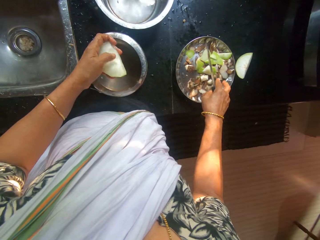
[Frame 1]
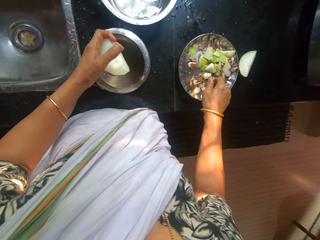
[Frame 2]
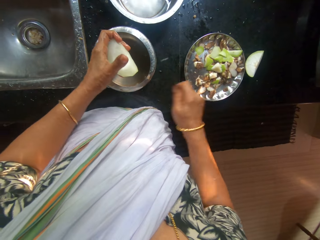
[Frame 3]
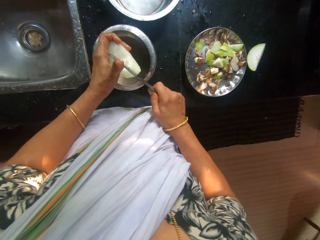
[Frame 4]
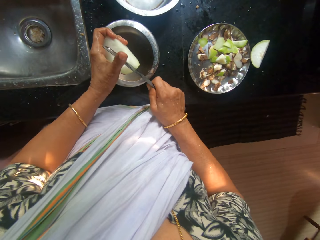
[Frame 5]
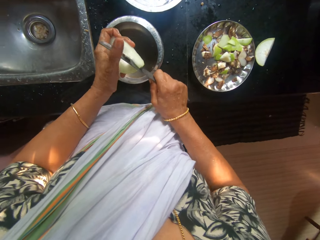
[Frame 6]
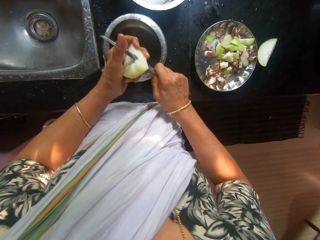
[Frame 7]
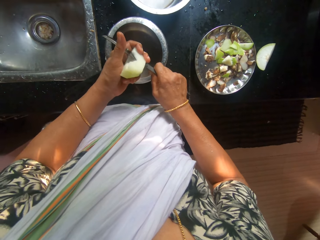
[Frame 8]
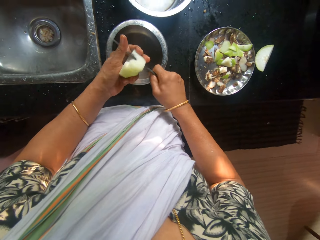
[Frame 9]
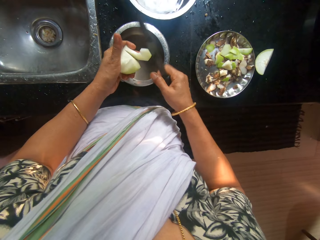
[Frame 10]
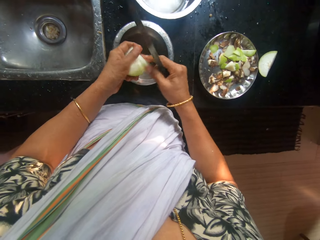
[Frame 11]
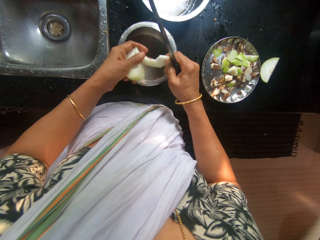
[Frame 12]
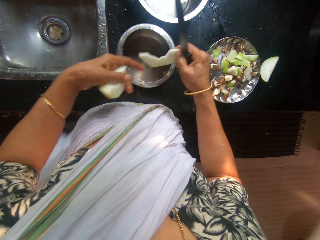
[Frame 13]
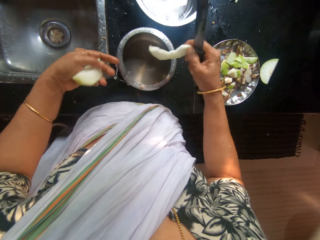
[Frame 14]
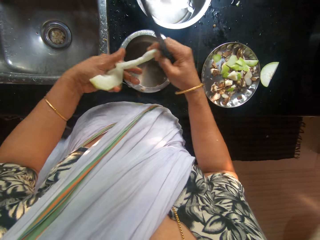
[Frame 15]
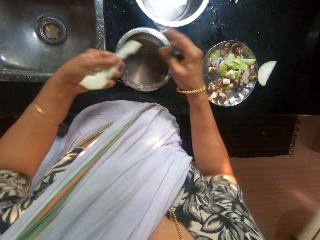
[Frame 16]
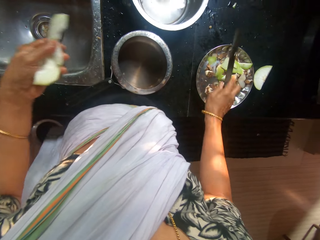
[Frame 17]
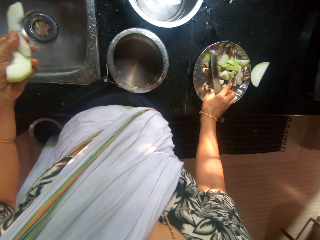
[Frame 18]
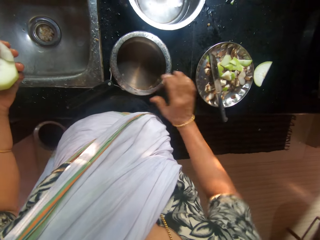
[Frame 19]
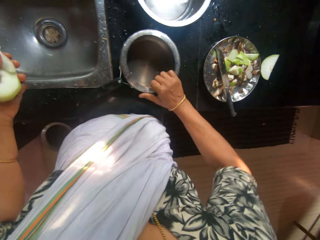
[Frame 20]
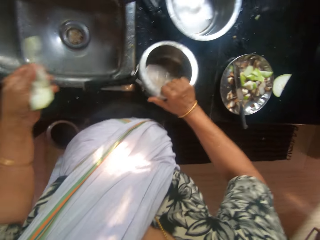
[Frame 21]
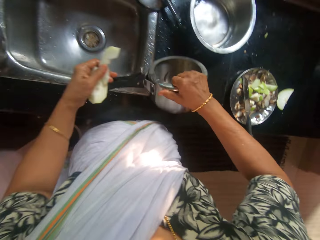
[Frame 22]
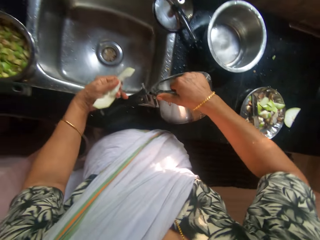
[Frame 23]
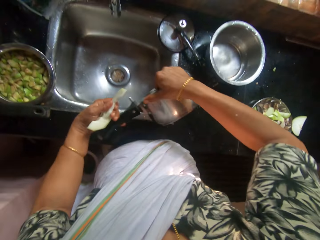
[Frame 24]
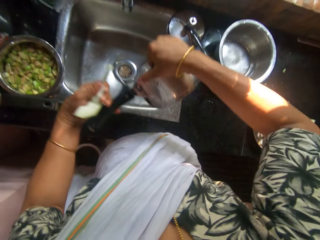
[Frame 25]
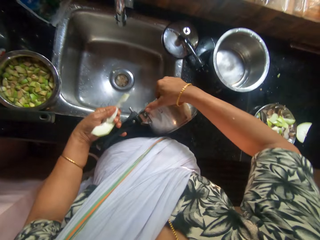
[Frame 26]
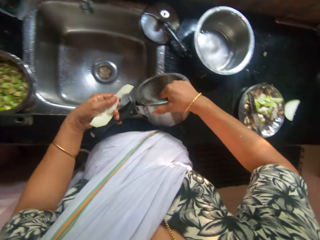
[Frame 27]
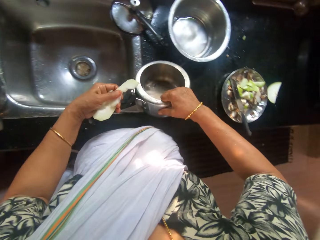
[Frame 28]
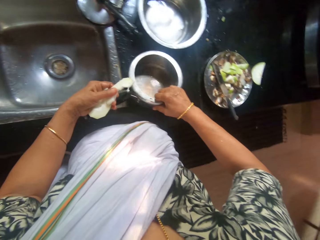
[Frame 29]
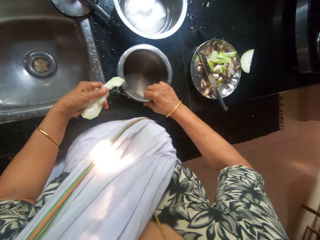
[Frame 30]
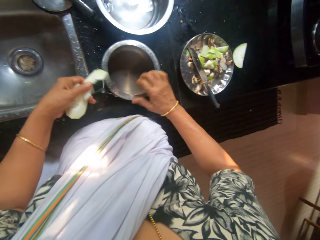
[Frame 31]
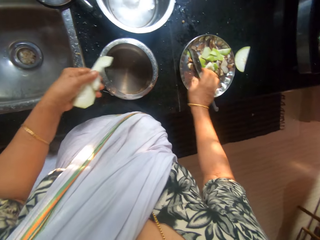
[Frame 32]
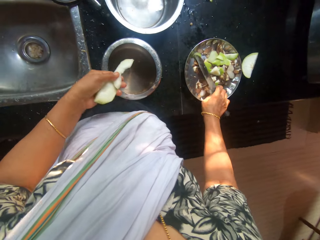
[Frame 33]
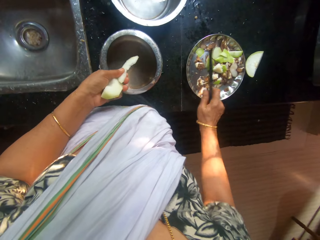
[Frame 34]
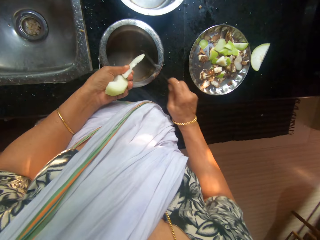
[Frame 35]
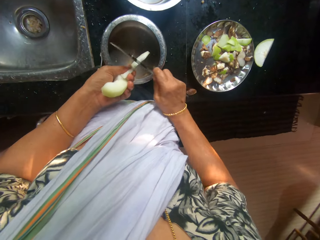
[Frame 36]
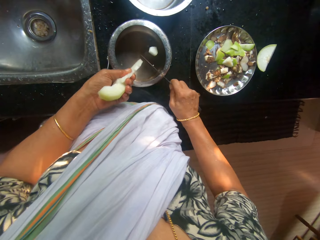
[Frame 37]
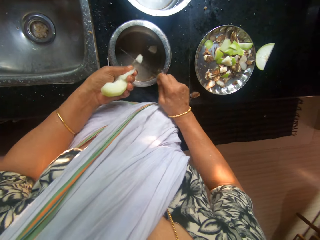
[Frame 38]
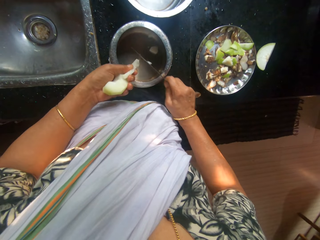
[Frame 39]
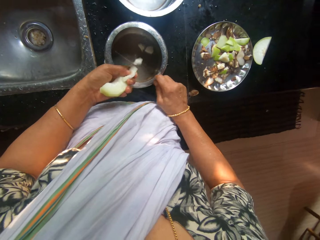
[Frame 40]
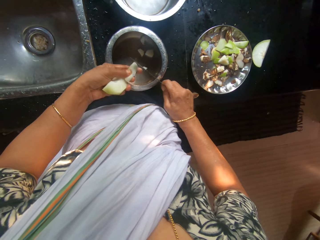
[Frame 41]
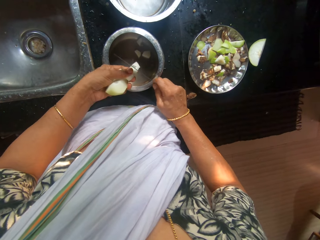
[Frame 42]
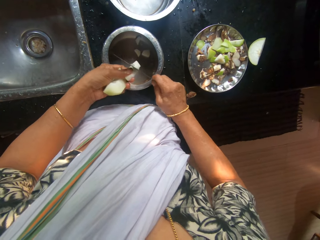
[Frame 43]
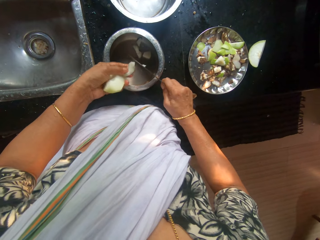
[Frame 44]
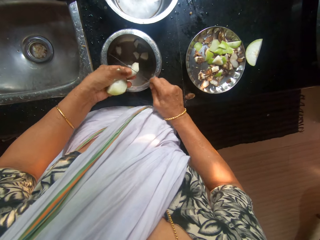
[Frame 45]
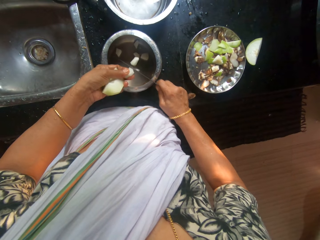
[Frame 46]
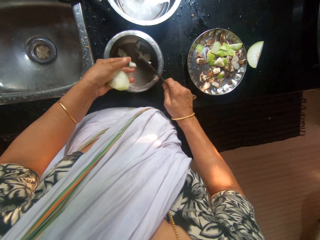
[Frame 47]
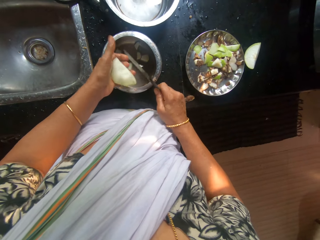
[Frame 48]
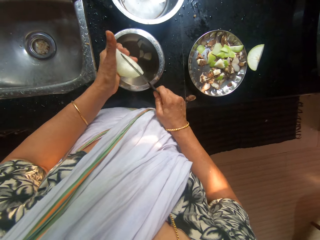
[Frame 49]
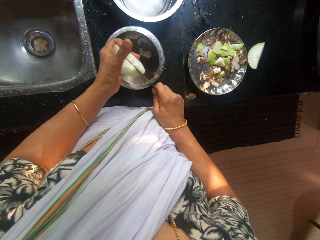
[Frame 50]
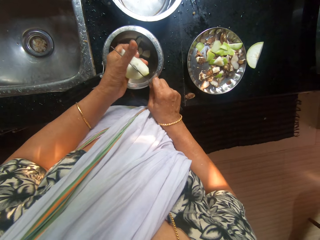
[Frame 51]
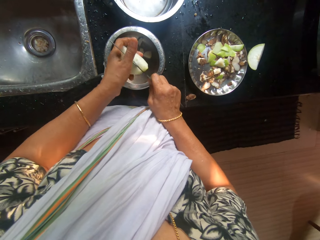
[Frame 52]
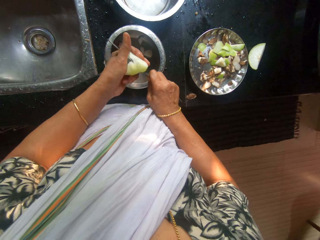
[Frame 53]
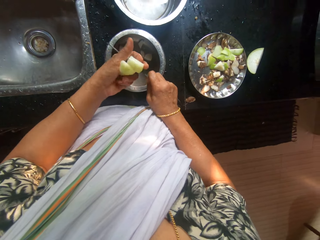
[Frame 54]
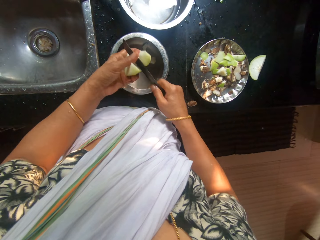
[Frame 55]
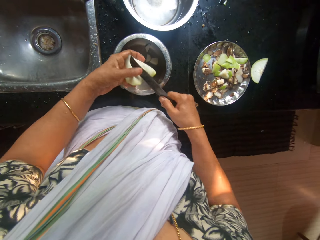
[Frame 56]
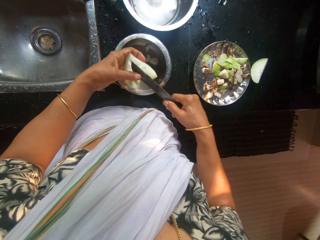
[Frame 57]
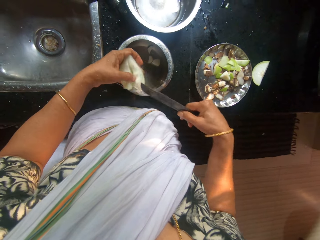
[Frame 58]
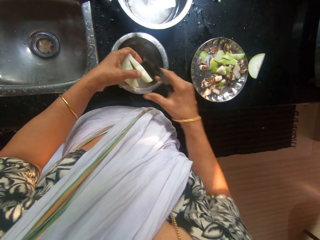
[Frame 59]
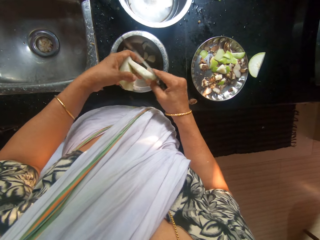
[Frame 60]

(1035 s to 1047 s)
The camera wearer slices the slice of apple in her left hand with the knife in her right hand. She drops the knife in her right hand on the stainless steel plate. She picks the pot from the counter with her right hand. She pours water from the pot in her right hand into the sink. She drops the pot in her right hand on the counter. She picks the knife from the stainless steel plate with her right hand. She slices the slice of apple in her left hand into the pot with the knife in her right hand.

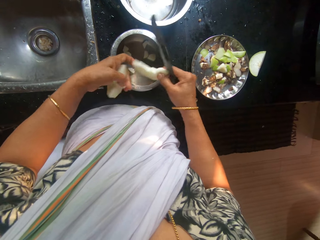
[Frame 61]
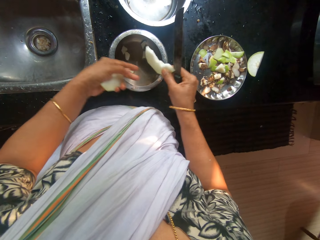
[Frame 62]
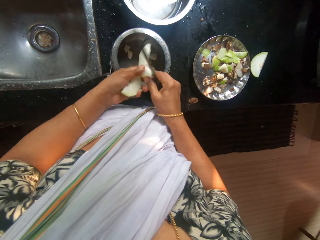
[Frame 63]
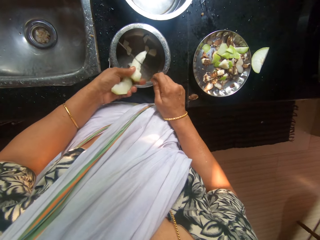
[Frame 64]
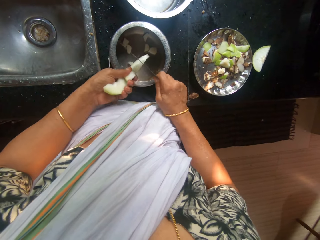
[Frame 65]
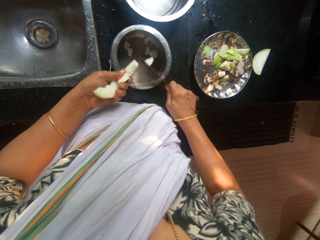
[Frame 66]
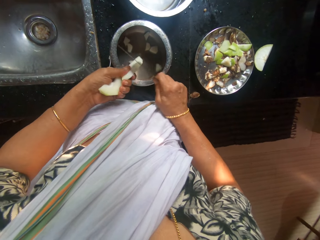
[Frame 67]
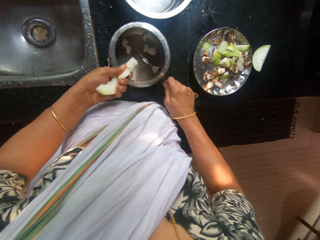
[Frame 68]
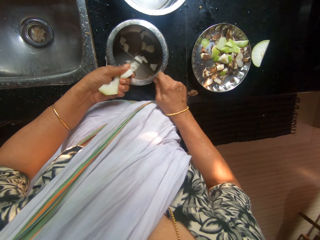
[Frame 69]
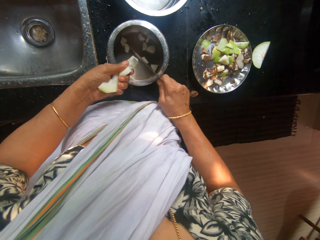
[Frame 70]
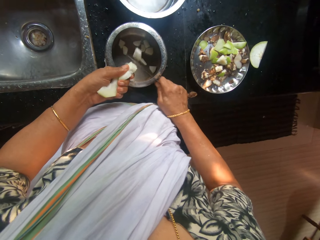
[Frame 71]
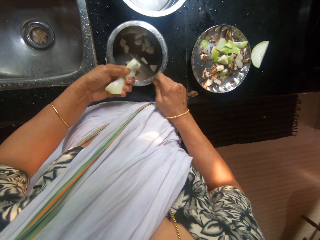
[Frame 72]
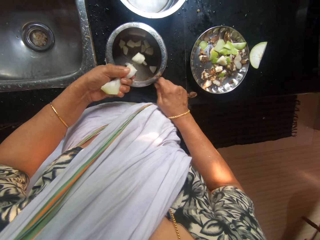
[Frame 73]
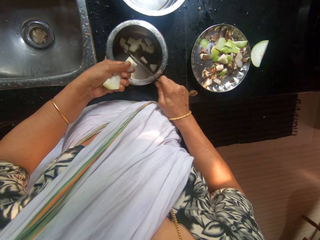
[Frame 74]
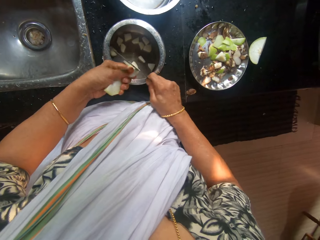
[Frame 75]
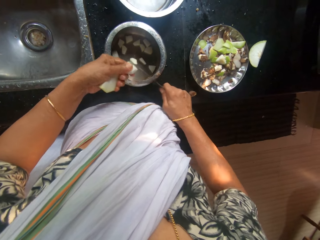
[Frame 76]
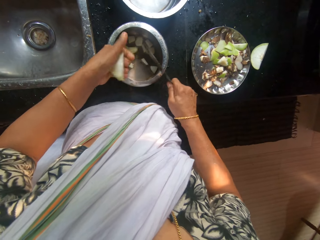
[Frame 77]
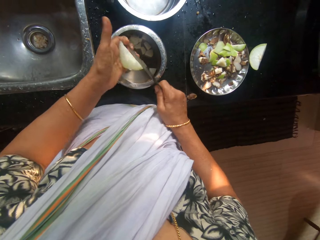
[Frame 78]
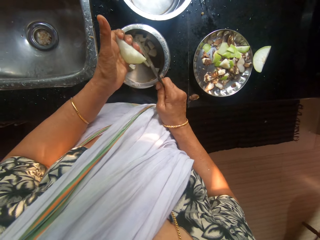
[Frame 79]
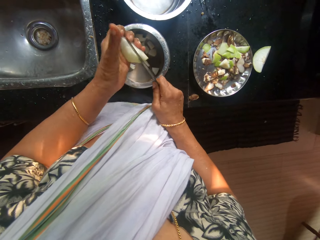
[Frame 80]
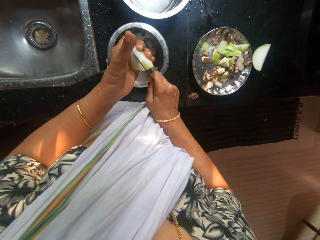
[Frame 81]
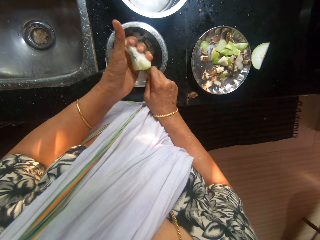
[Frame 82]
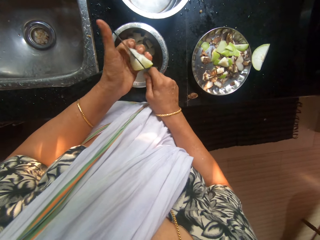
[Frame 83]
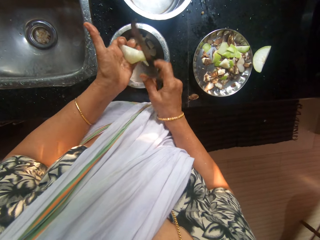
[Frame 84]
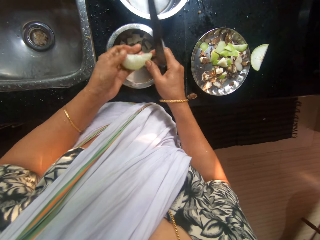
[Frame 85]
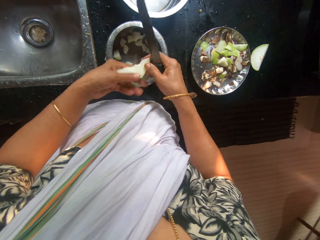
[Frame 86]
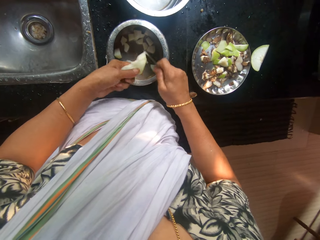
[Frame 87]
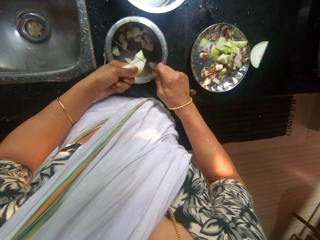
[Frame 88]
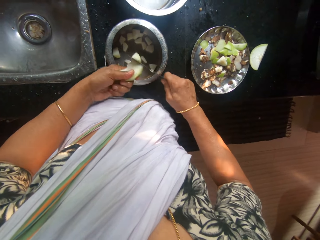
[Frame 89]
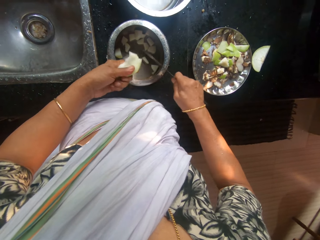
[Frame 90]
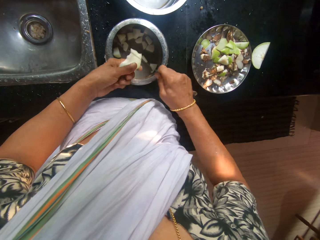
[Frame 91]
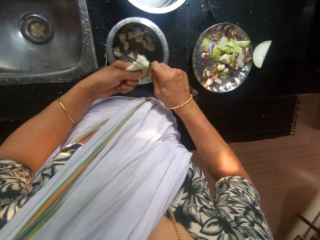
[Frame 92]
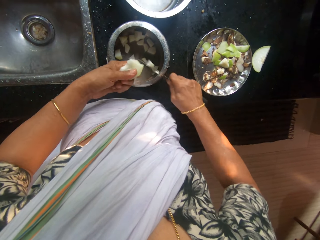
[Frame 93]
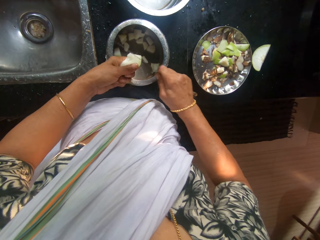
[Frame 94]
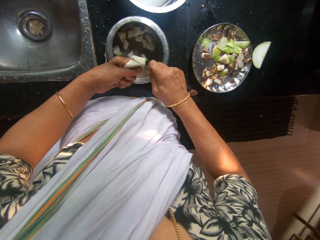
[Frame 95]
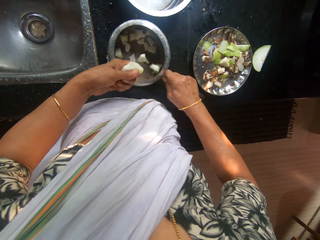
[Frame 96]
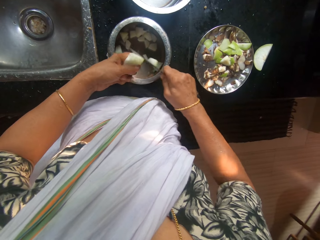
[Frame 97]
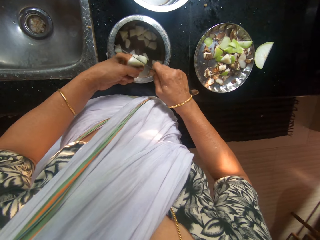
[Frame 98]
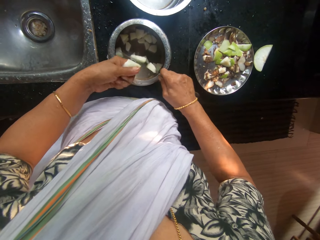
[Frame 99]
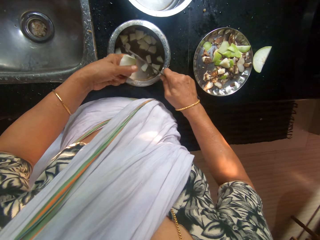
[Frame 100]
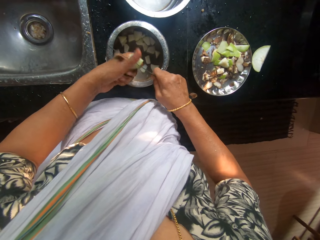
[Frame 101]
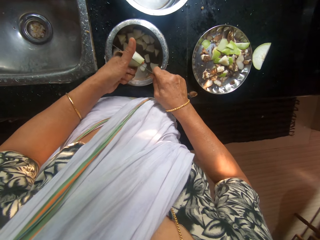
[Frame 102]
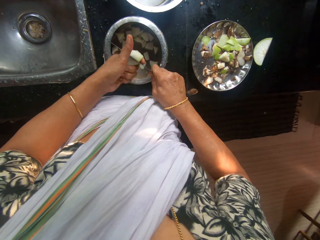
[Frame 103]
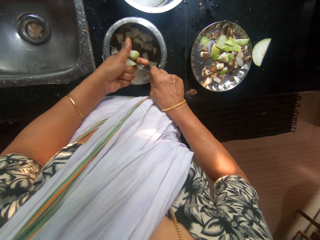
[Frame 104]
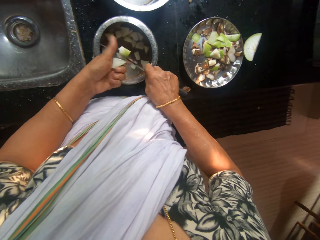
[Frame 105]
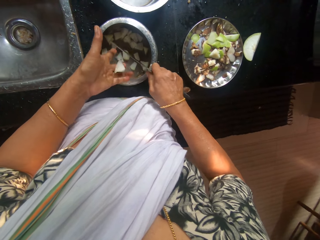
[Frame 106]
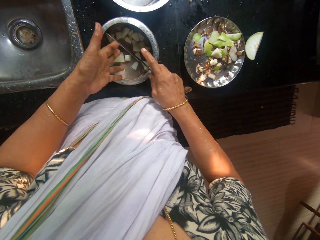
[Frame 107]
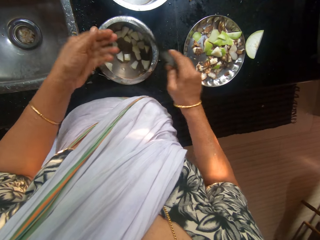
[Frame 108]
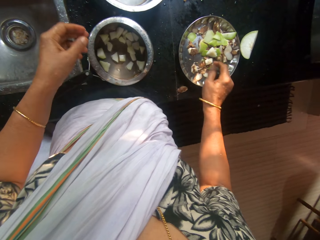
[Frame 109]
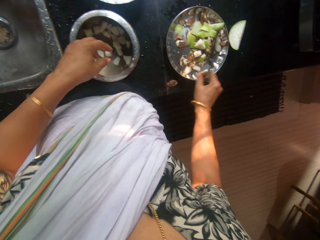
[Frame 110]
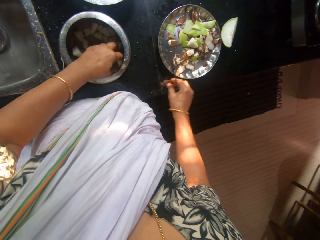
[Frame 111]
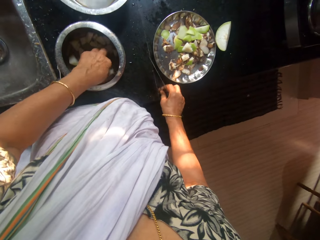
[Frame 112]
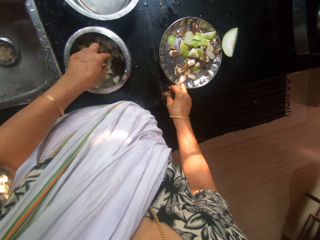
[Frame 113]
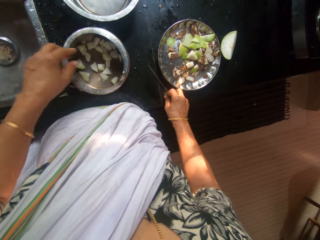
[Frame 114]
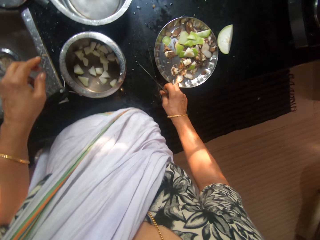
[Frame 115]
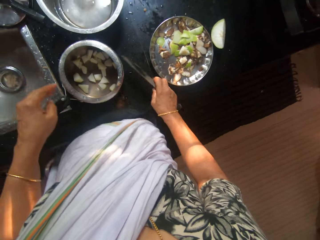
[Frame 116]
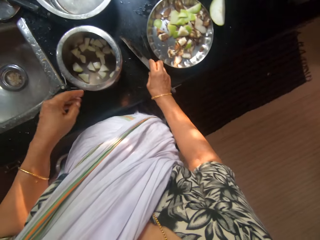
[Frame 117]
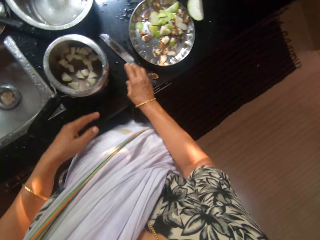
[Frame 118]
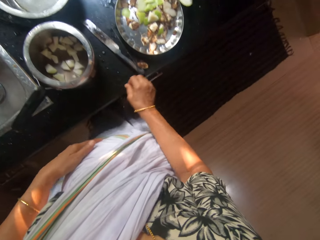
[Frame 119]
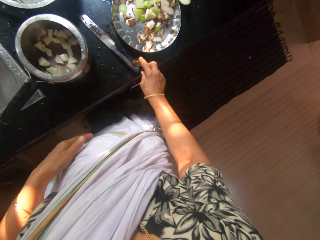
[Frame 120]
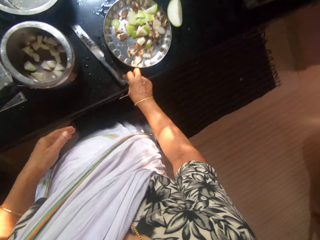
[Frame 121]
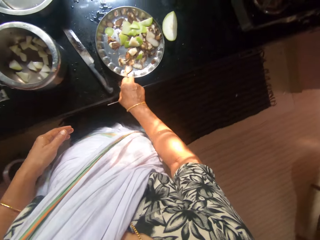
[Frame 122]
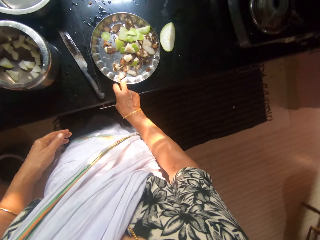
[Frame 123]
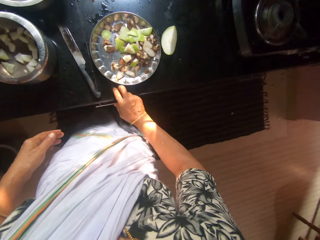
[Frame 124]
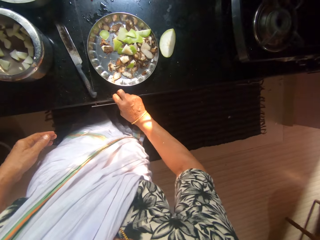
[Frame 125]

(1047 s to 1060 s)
The camera wearer drops the knife in her right hand on the counter. She picks a yam peel from the counter with her right hand.
